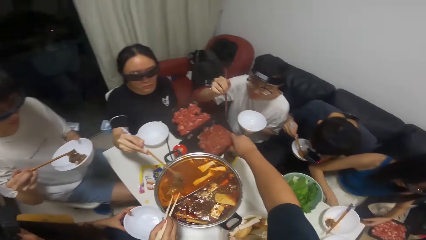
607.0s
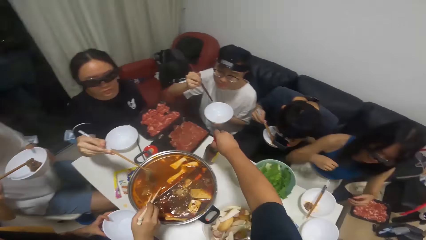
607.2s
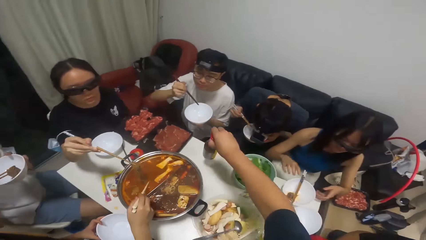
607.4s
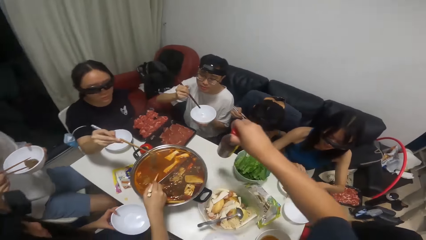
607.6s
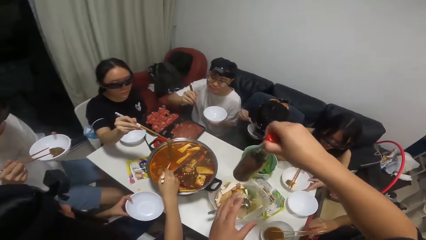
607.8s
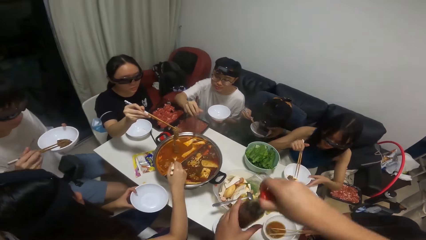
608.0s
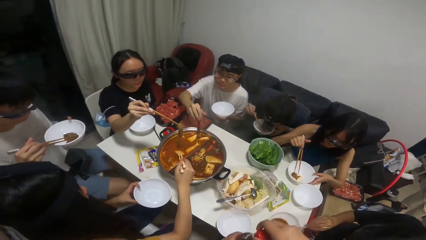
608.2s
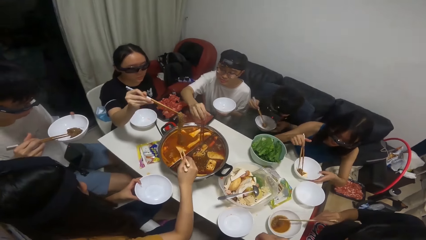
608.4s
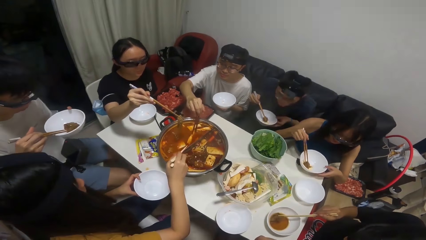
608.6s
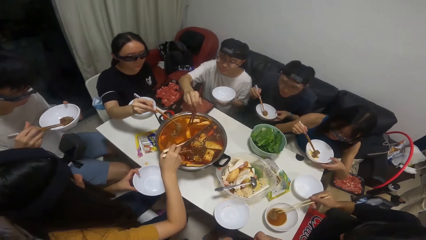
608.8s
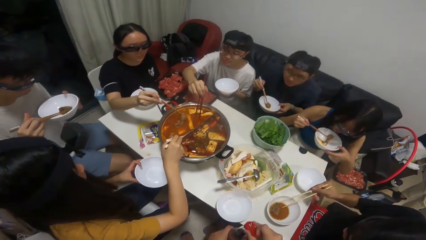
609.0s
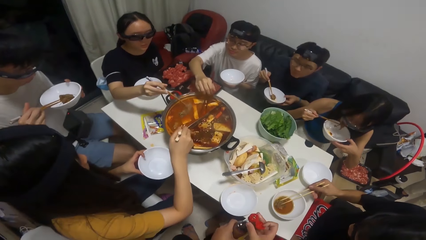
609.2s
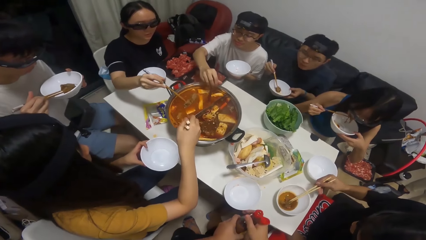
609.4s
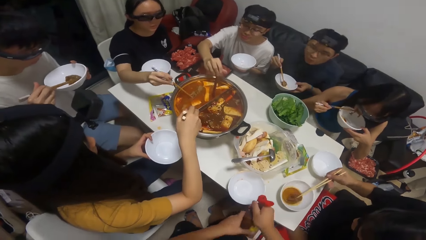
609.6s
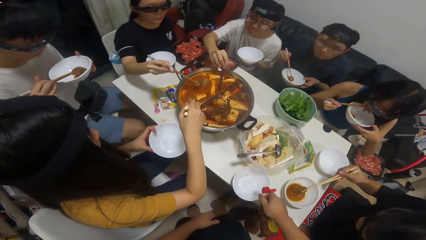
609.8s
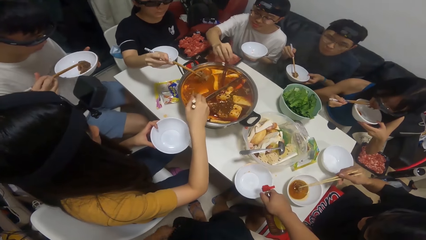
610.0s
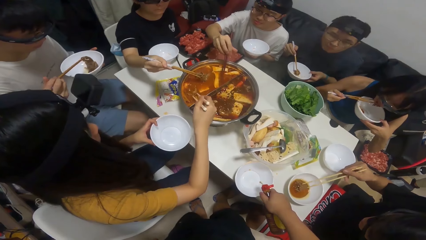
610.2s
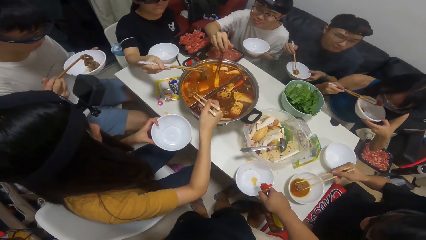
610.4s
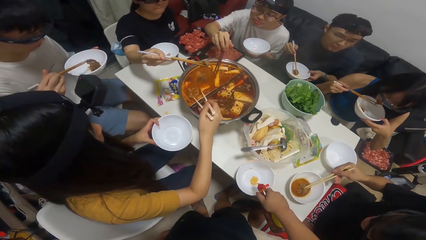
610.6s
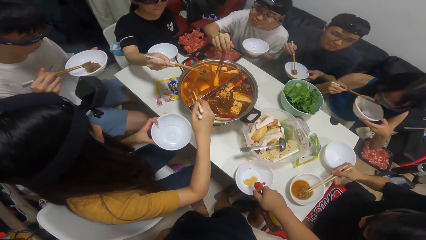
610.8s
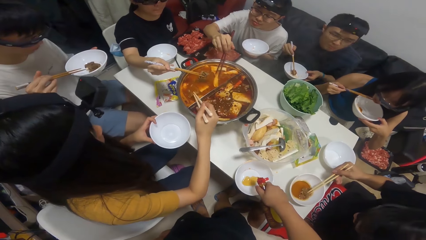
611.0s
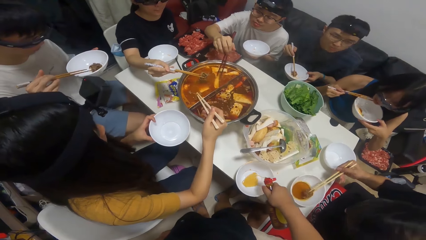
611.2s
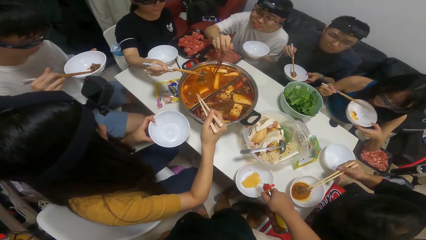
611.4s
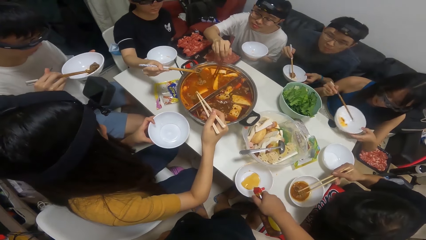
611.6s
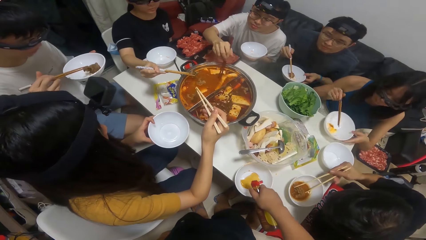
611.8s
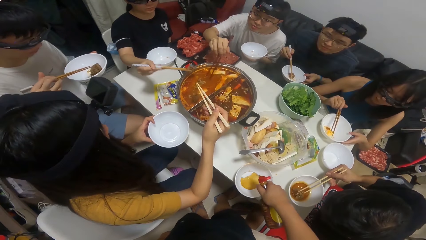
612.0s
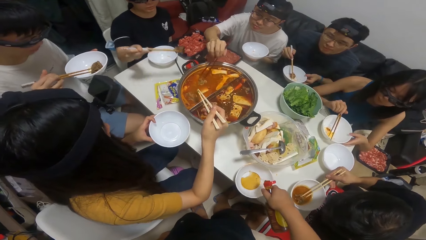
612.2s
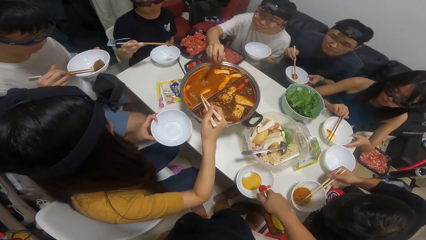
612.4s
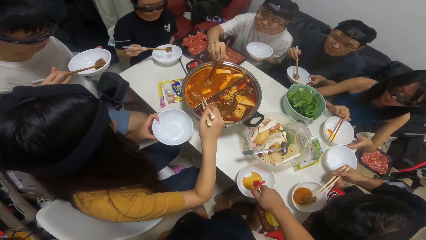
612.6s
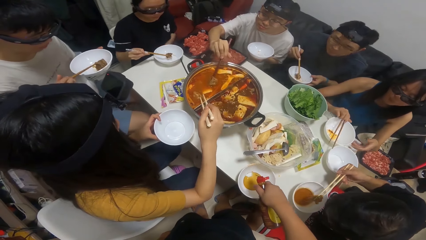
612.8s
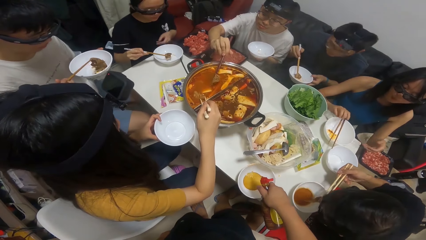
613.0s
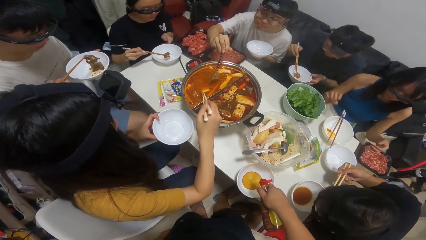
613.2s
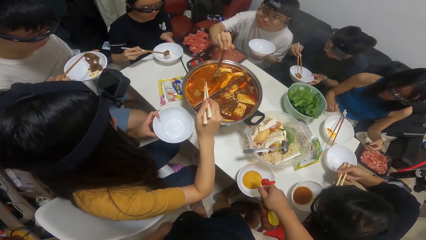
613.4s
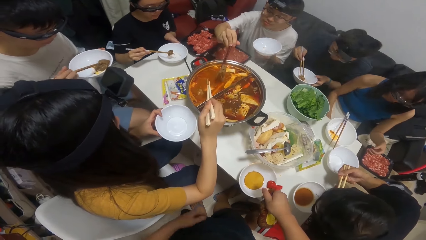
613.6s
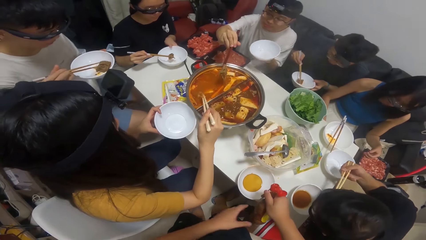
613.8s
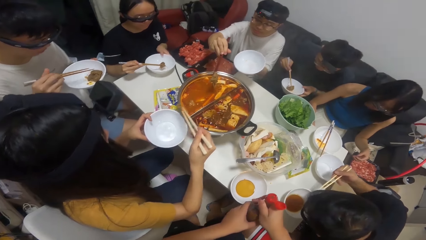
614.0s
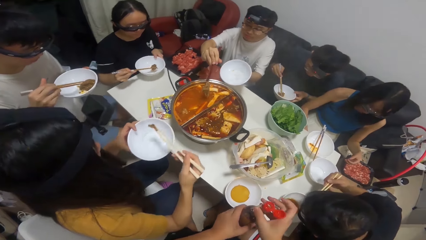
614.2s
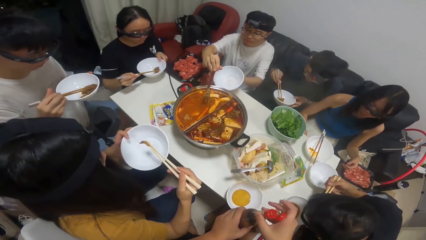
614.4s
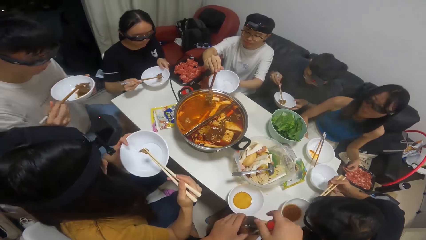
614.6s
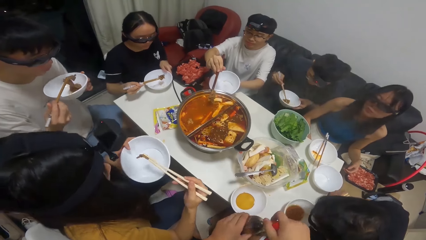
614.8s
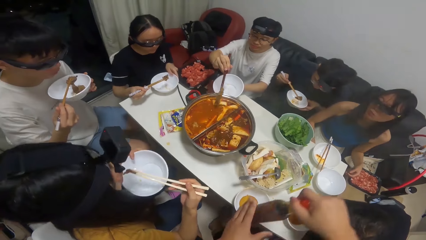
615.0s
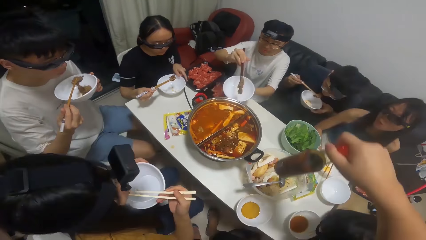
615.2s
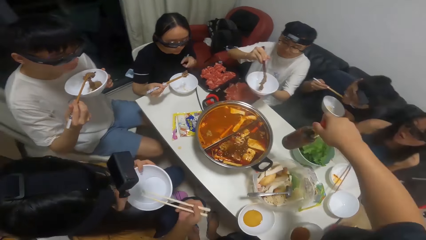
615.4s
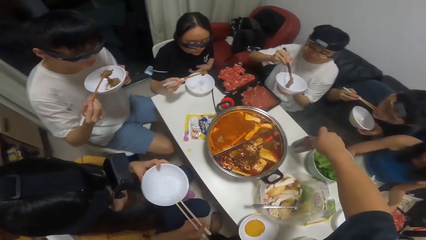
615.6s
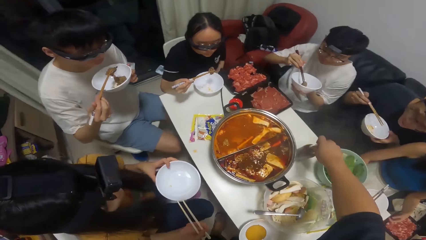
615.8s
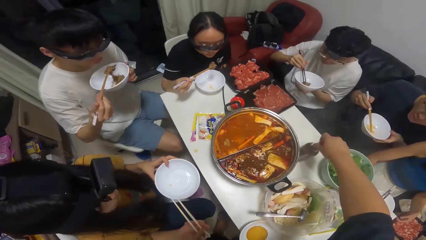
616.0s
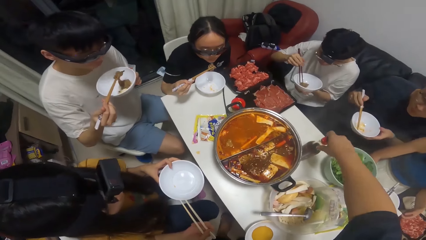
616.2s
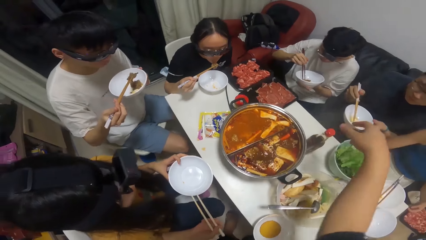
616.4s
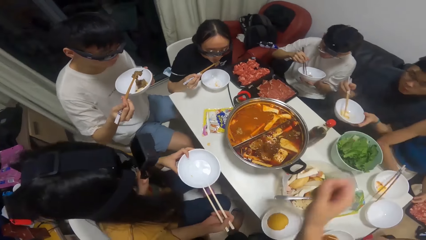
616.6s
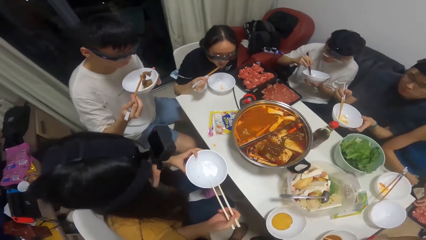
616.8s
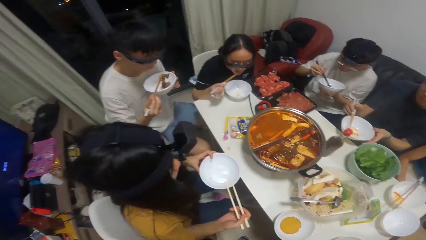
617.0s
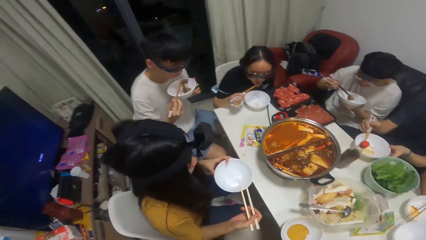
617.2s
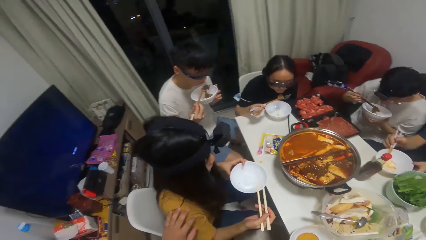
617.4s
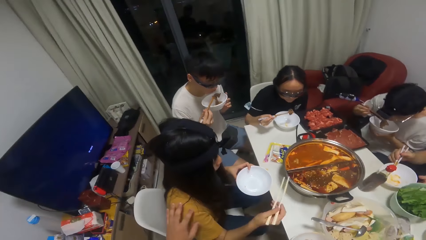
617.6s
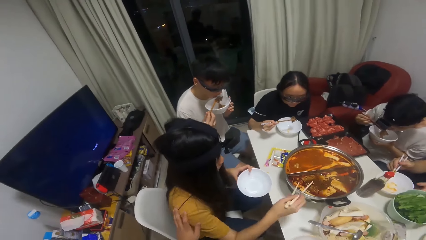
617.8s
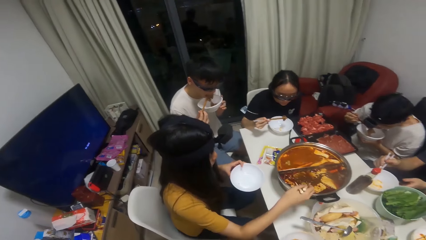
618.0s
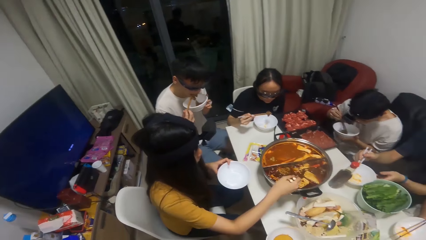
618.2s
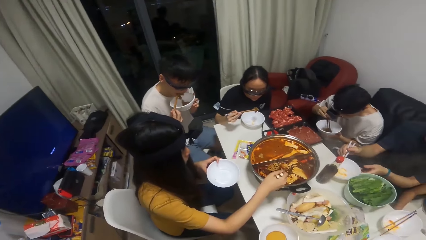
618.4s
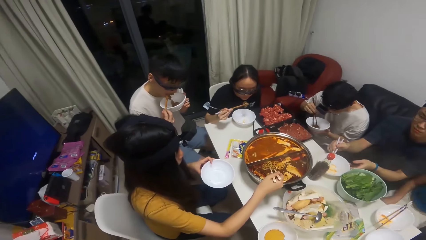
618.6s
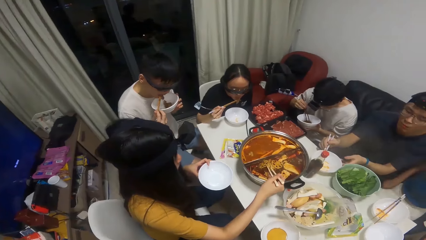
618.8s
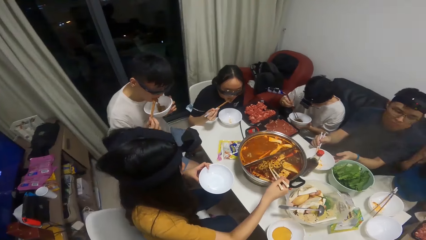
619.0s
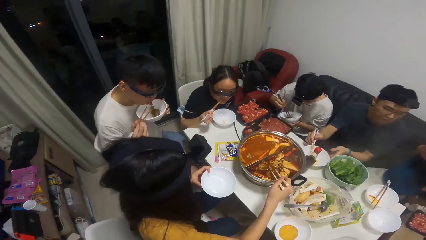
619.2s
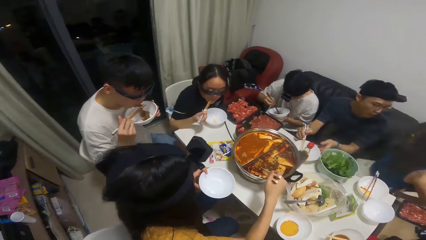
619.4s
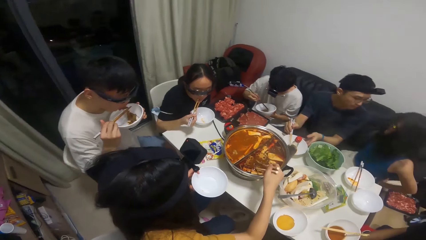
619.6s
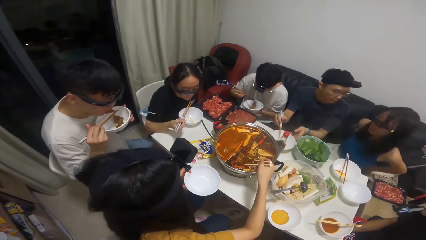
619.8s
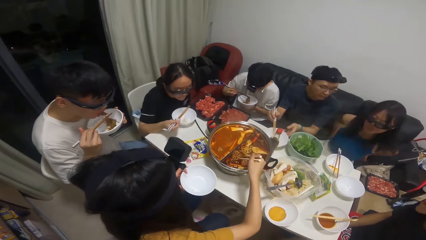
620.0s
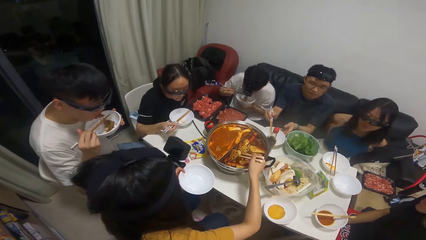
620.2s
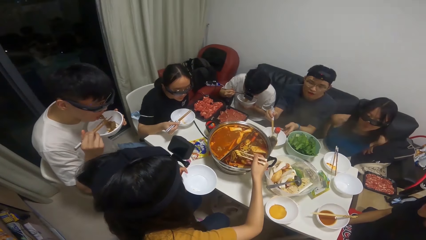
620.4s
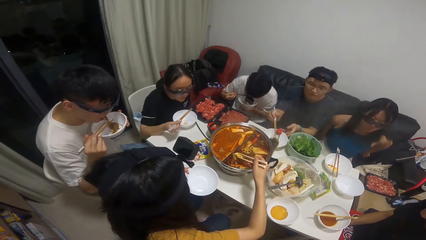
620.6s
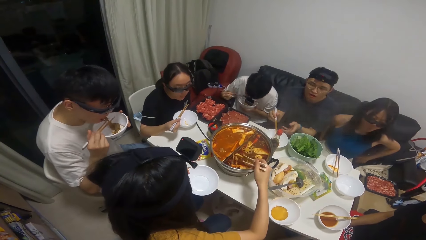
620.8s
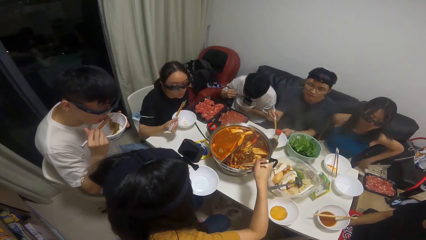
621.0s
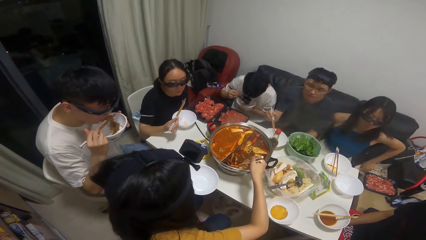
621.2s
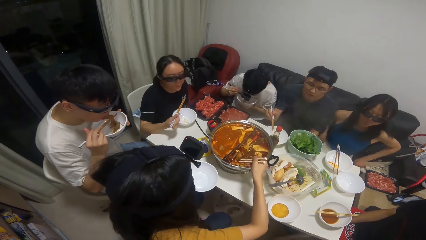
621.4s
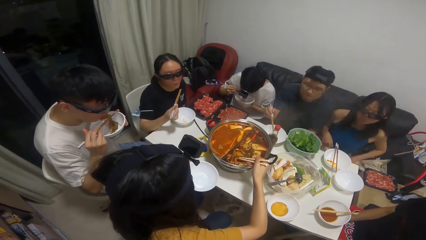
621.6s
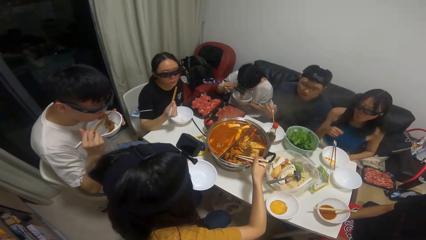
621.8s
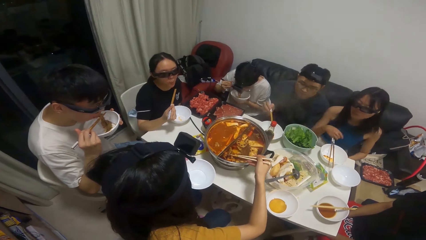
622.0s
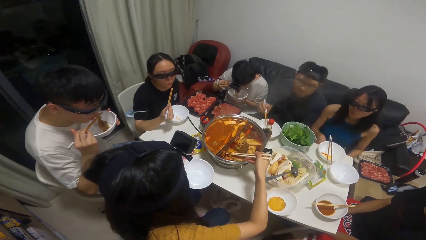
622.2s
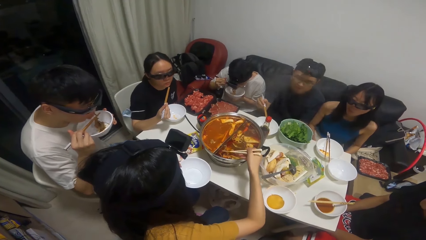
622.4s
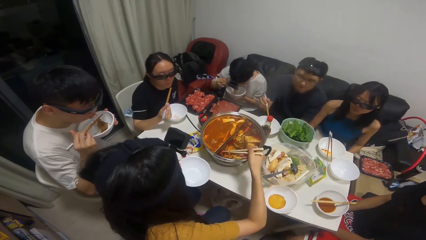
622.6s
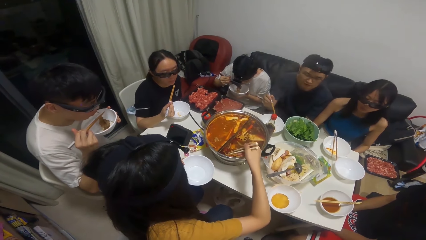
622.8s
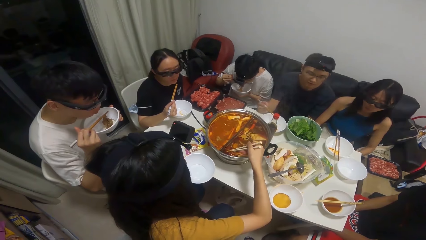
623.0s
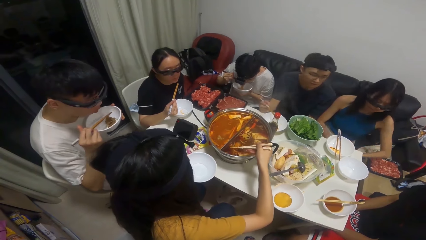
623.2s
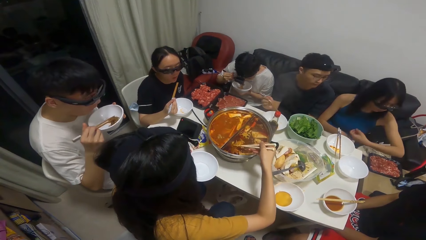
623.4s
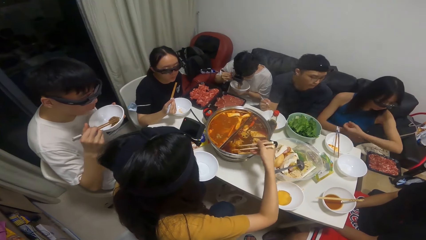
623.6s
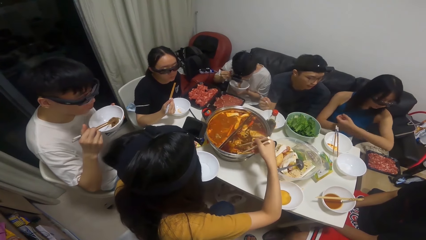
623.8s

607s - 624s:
The camera wearer picks a ketchup bottle with his right hand. A woman serves food inside the plate in her left hand and the chopstick in her right hand. A man eats food with the chopstick in his right hand. Another man eats food with the chopstick in his right hand. The camera wearer pours ketchup inside a plate or bowl on the table with his right hand. He covers the ketchup bottle with his hands. The woman eats food with the chopstick in her right hand. Another woman eats food with the chopstick in her right hand. The camera wearer drops the ketchup on the table with his right hand. The first woman serves food inside the plate in her left hand and the chopstick in her right hand. The camera wearer looks around.
